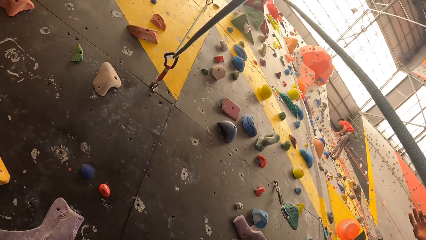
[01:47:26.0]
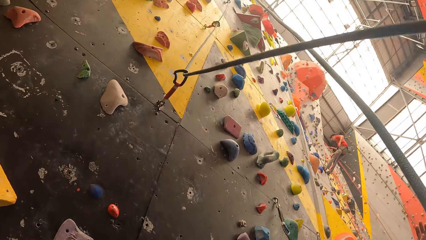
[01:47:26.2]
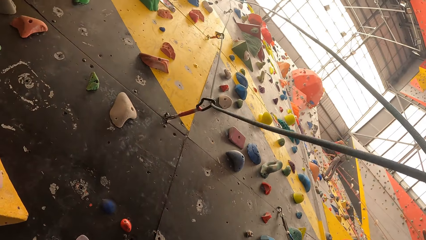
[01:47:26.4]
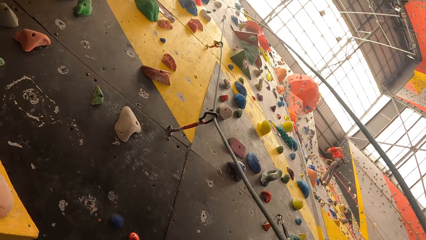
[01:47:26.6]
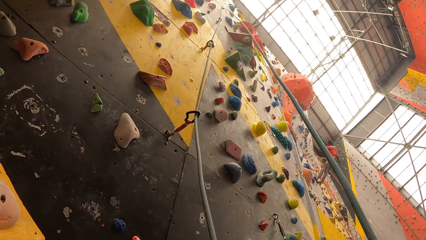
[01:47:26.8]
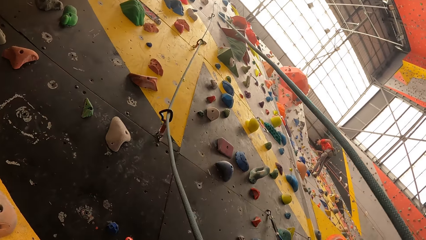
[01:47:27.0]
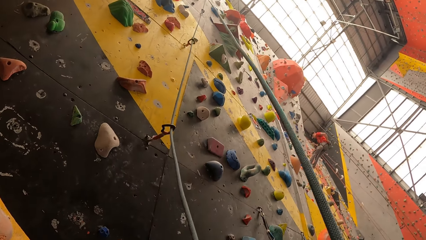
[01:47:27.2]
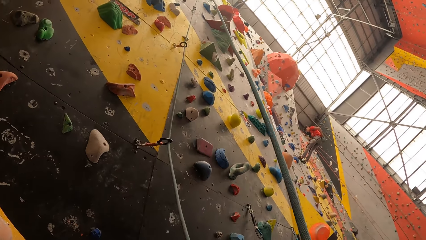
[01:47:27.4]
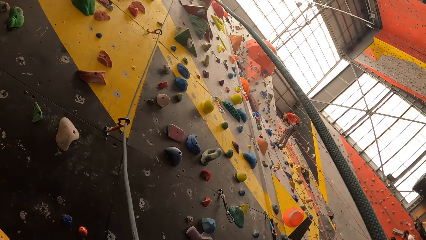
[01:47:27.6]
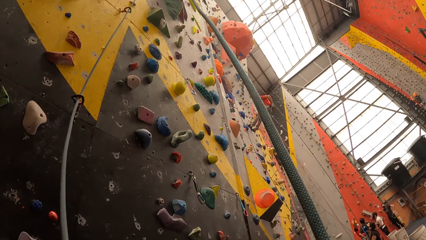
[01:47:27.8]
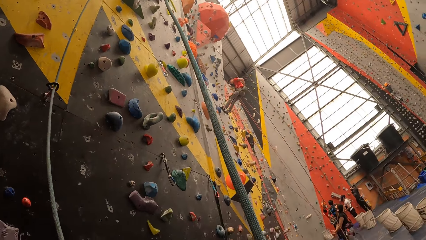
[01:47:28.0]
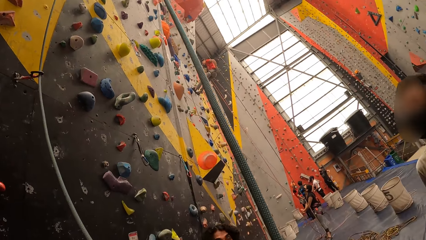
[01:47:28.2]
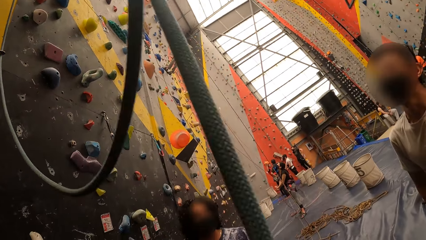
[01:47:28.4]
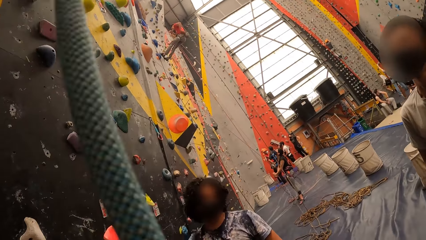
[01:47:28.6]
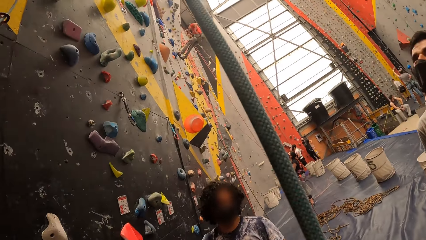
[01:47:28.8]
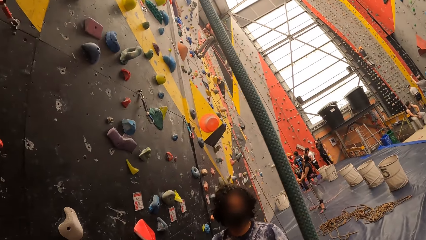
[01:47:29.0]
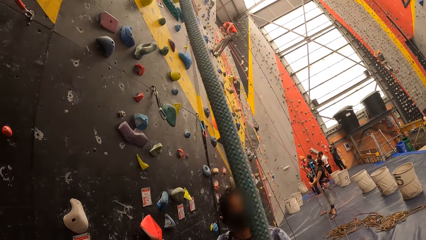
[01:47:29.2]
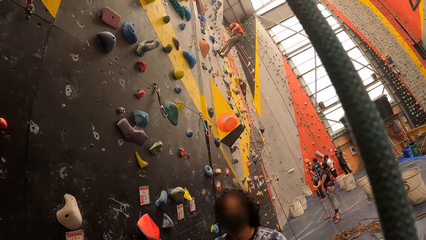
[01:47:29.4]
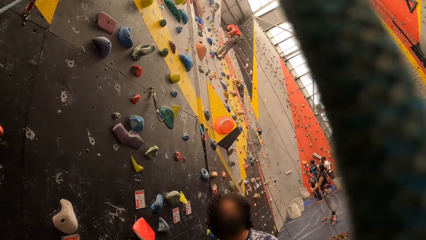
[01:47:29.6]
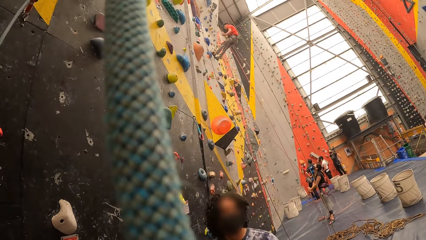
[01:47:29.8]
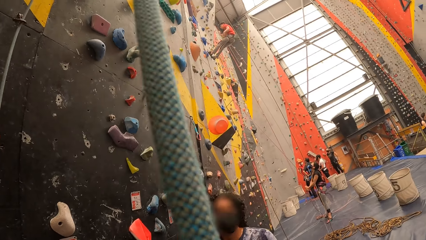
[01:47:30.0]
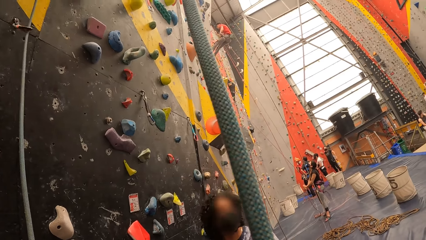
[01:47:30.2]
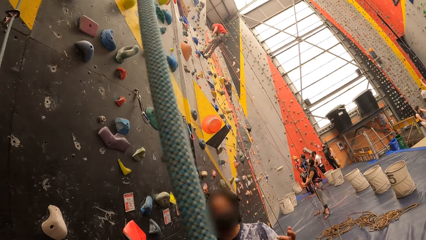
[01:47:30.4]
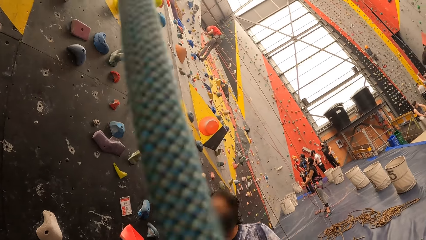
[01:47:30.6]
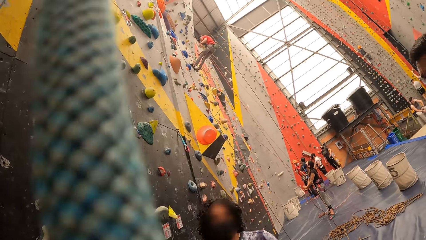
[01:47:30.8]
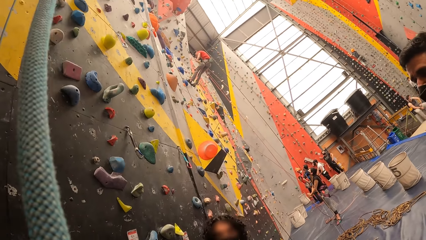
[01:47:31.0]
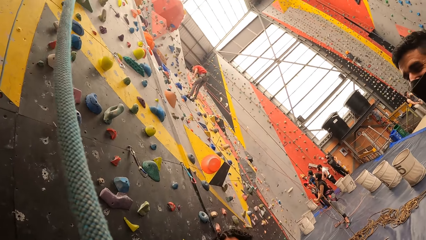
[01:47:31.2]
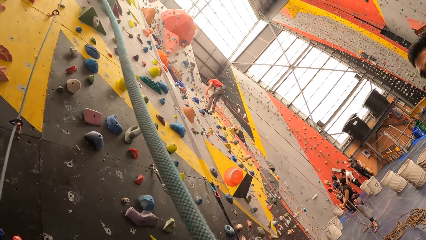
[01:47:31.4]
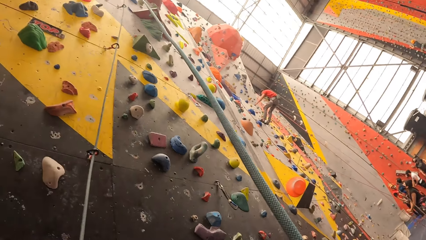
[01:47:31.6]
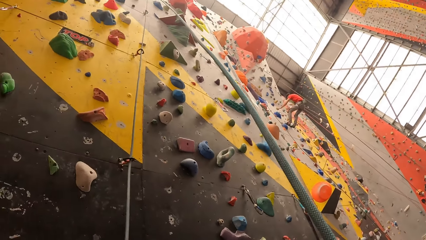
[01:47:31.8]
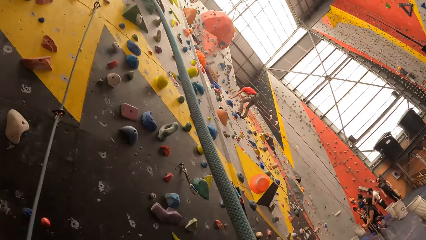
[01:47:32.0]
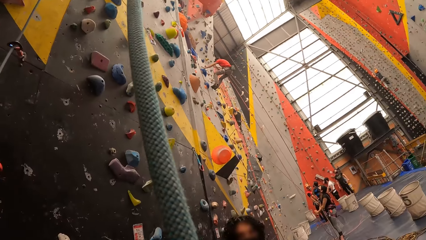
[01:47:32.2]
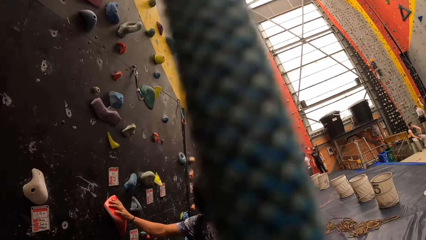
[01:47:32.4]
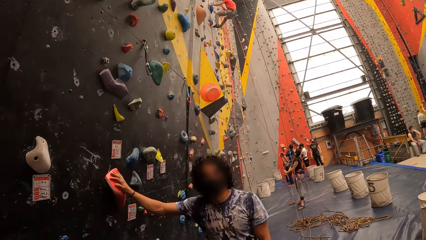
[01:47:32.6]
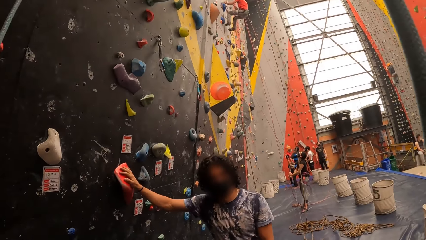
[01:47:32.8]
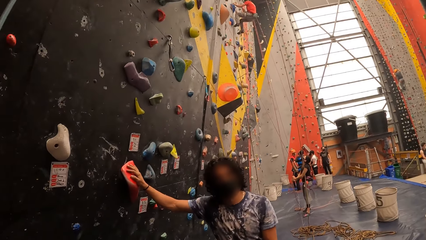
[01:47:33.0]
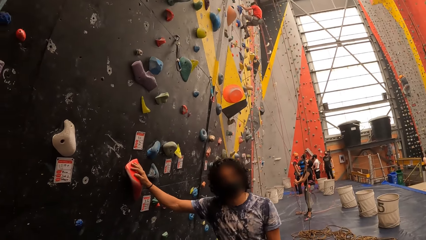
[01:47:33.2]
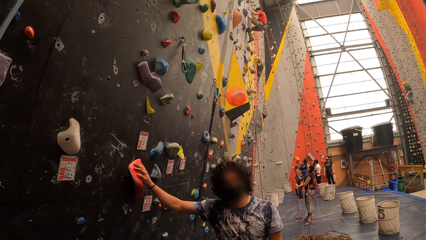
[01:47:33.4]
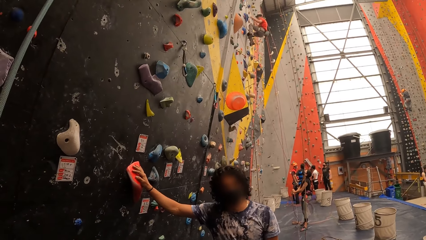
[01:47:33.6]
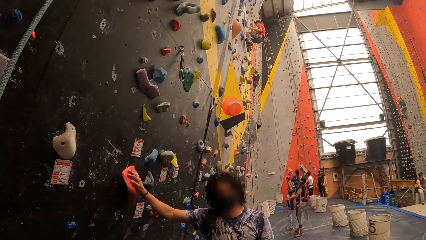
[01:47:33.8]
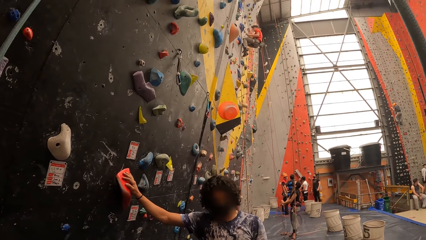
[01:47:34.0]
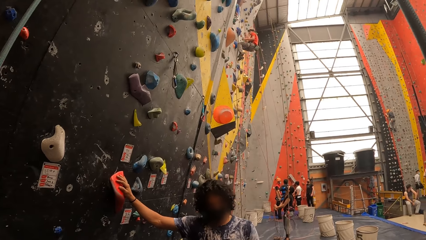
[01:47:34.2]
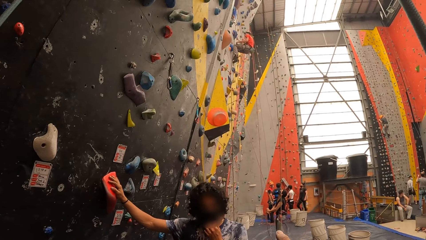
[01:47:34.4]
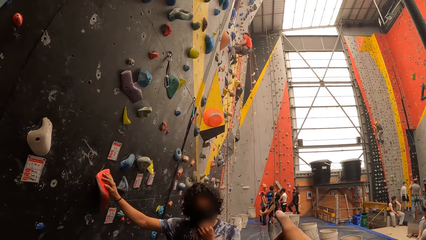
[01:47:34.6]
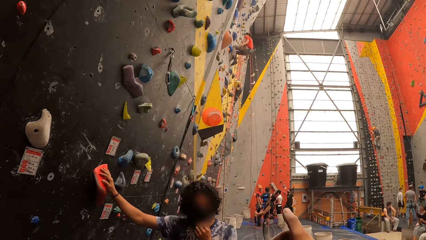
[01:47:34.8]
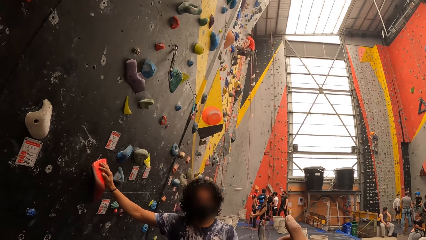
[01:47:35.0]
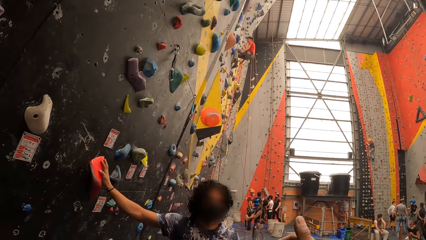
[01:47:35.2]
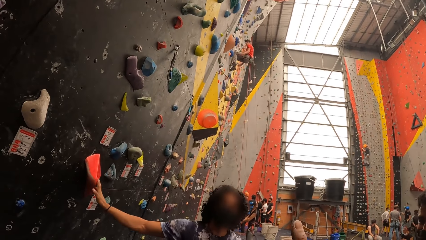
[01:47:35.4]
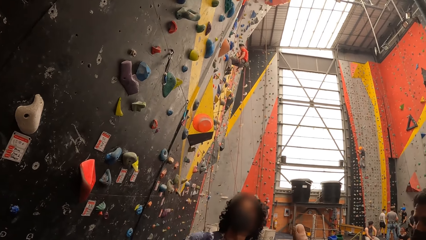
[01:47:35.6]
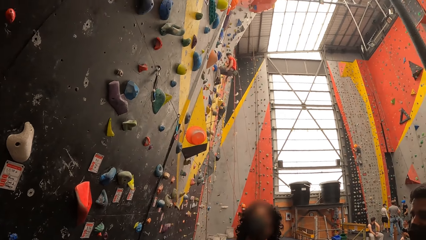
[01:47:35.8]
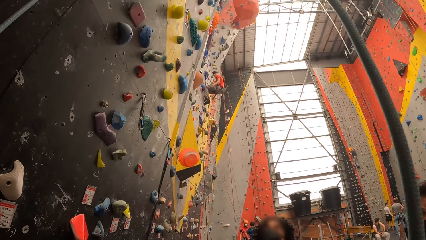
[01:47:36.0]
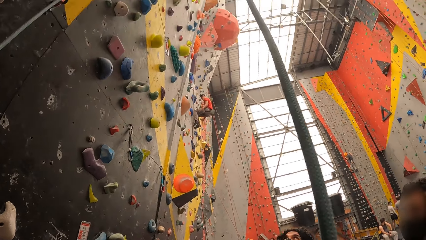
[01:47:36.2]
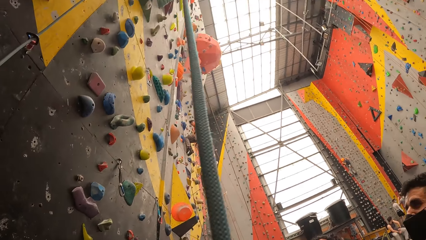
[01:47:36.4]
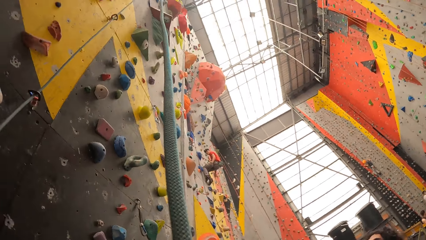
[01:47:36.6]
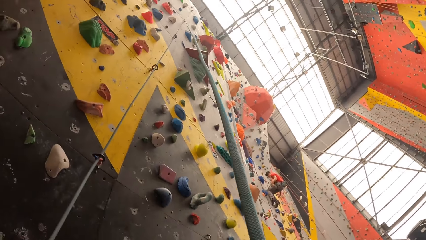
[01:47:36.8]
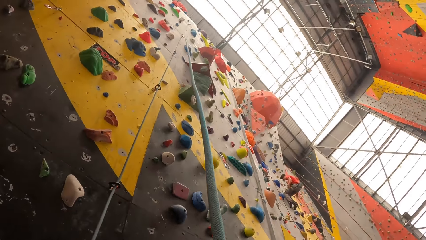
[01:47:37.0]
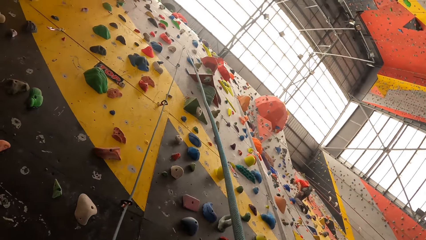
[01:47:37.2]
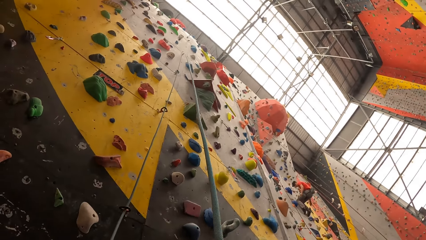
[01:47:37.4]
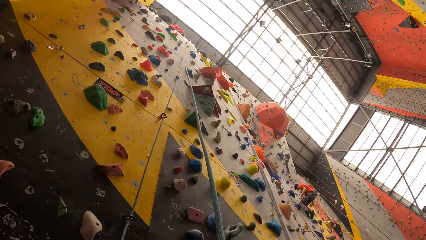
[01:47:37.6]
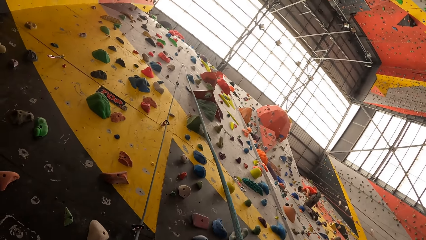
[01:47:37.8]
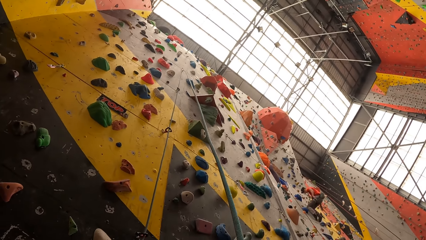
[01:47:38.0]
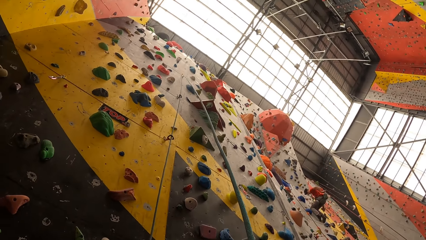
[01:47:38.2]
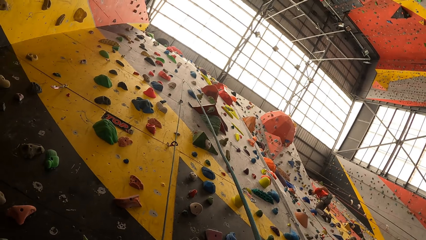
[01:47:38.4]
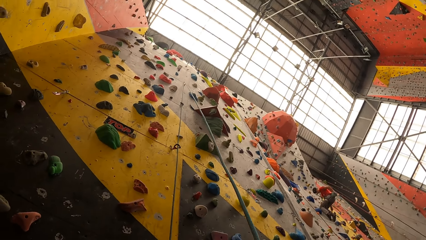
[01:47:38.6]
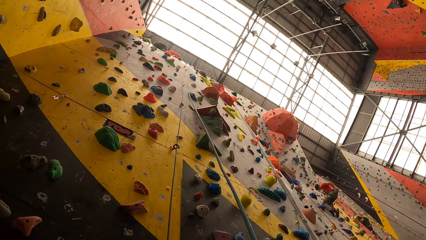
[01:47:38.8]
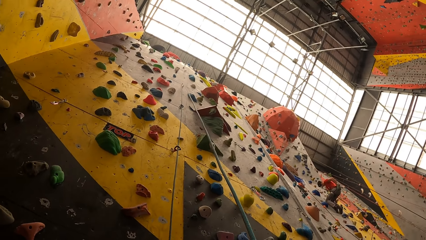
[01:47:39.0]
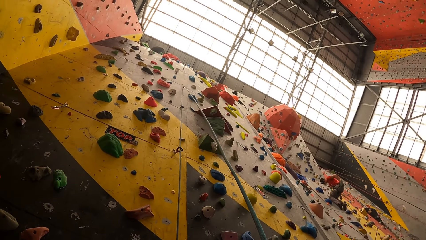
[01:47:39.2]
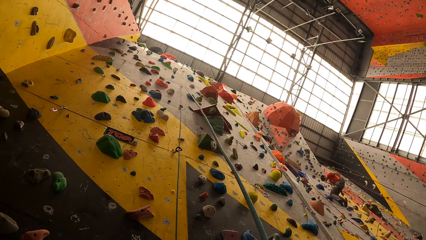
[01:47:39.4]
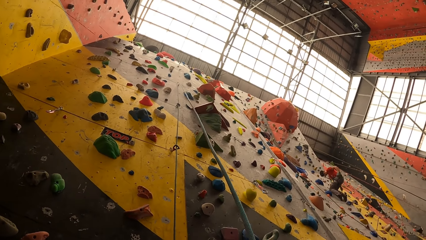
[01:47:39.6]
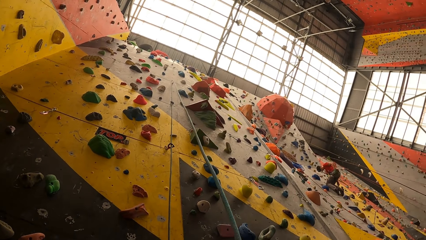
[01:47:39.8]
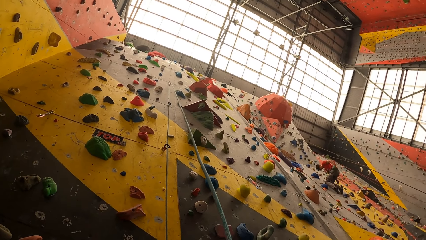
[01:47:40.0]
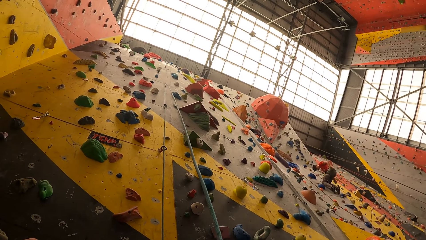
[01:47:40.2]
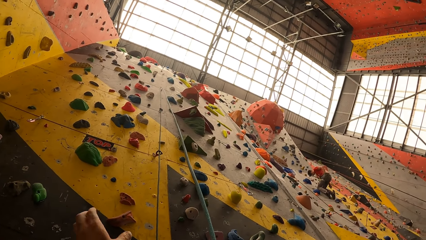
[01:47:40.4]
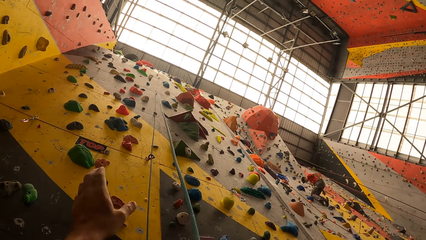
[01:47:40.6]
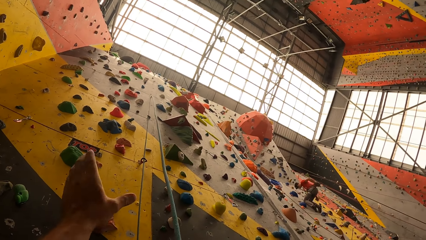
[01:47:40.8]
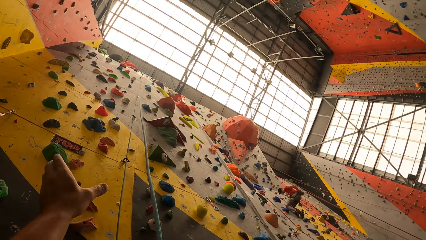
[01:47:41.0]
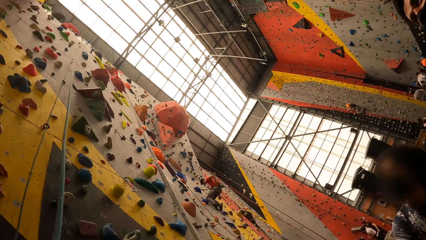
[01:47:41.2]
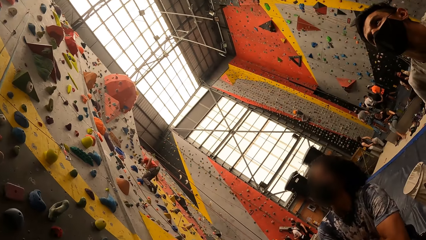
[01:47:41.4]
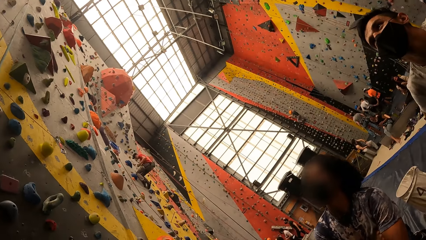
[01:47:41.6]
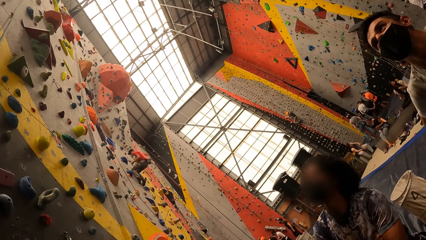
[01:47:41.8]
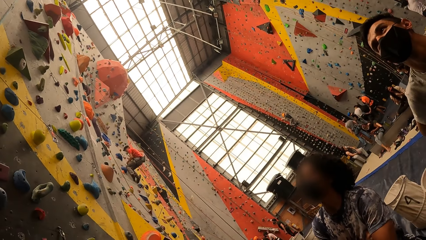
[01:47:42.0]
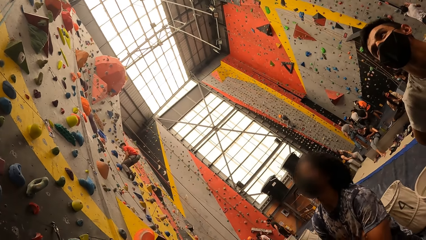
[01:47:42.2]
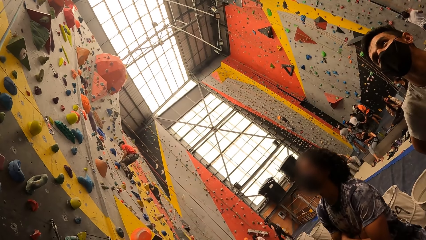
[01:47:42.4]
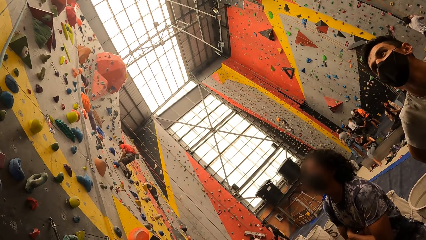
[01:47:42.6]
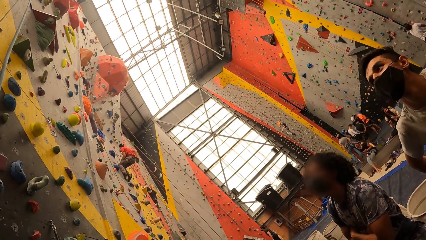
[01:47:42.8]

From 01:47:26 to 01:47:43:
The camera wearer touches the climbing wall rope. They move around the room. They hold the rope. The man talks to the camera wearer. Another man shakes the hands. The other man touches the back. The camera wearer lifts up the hand.
